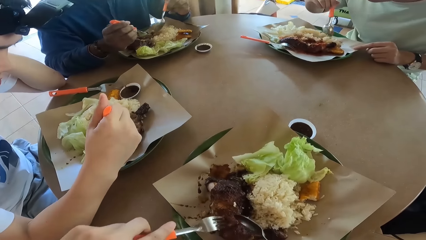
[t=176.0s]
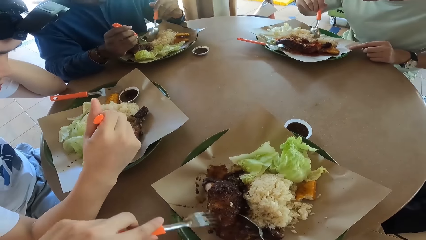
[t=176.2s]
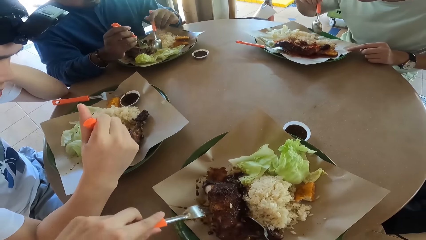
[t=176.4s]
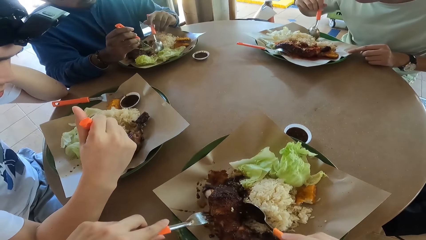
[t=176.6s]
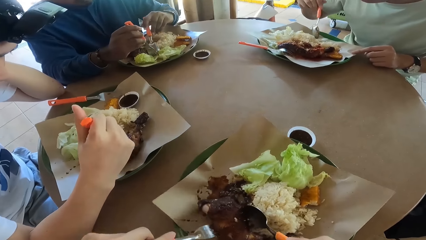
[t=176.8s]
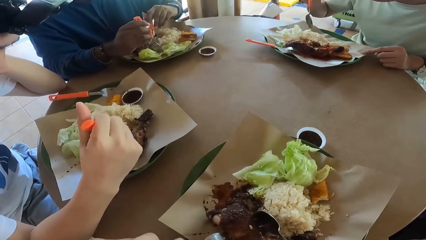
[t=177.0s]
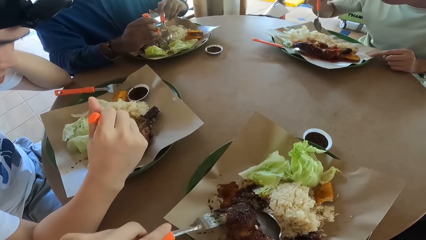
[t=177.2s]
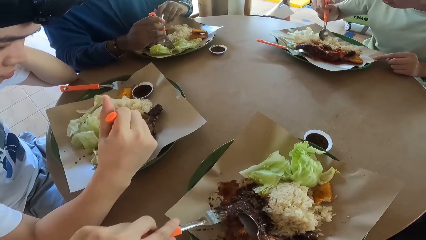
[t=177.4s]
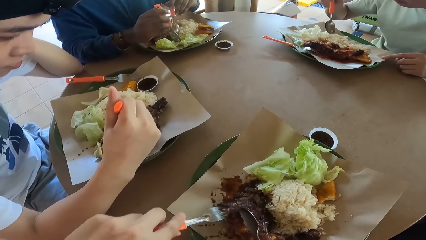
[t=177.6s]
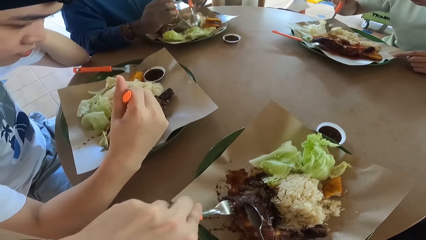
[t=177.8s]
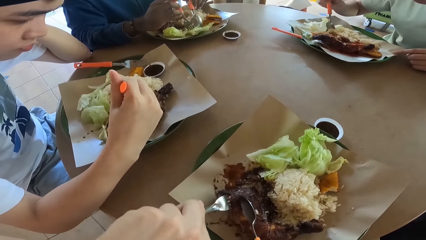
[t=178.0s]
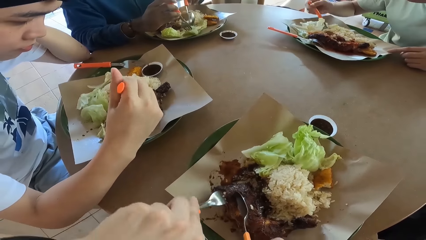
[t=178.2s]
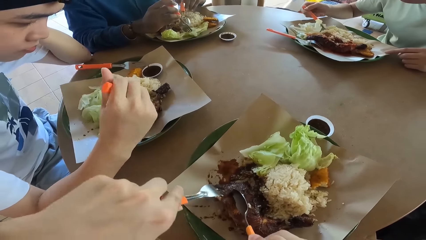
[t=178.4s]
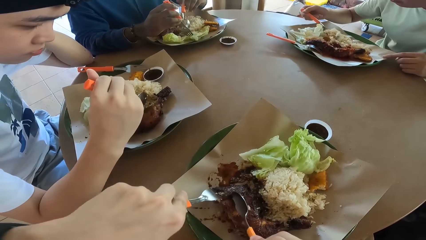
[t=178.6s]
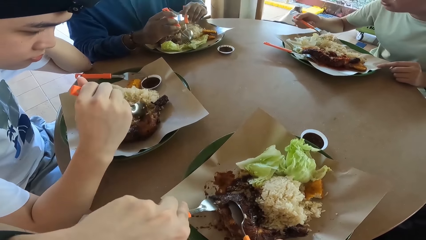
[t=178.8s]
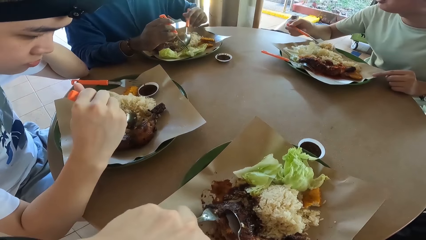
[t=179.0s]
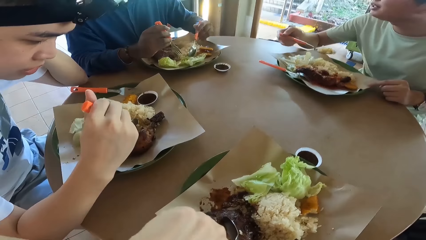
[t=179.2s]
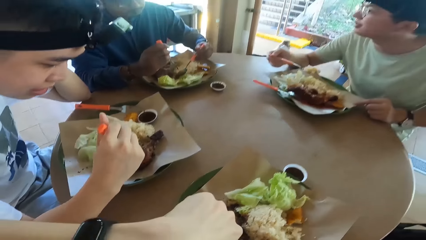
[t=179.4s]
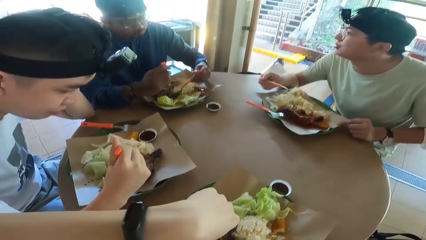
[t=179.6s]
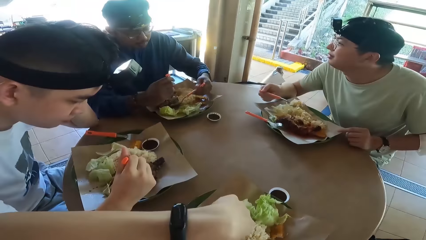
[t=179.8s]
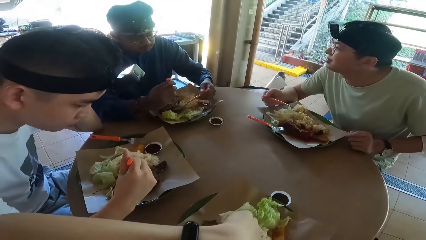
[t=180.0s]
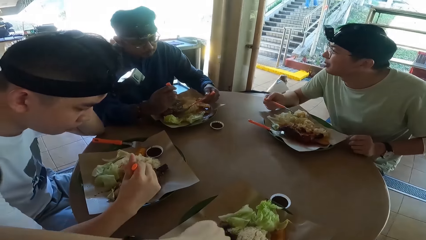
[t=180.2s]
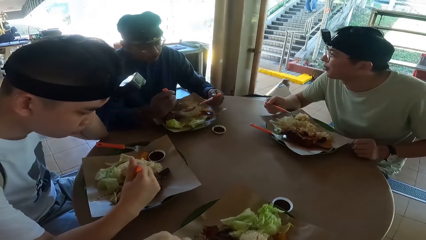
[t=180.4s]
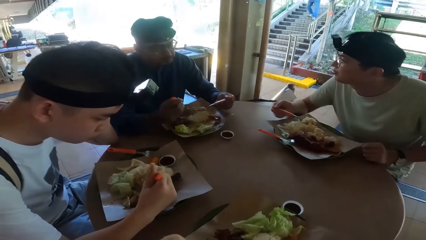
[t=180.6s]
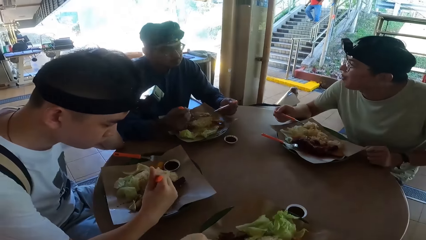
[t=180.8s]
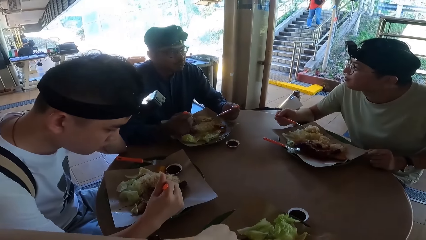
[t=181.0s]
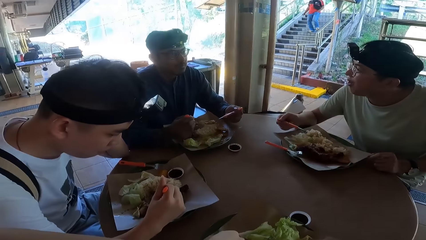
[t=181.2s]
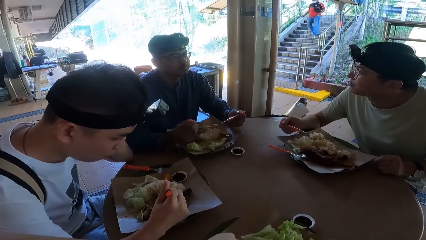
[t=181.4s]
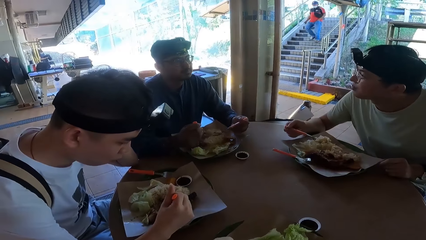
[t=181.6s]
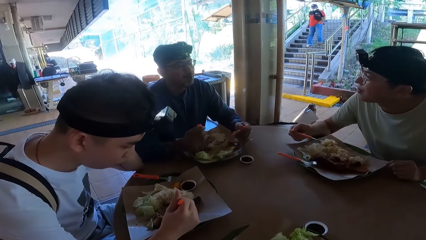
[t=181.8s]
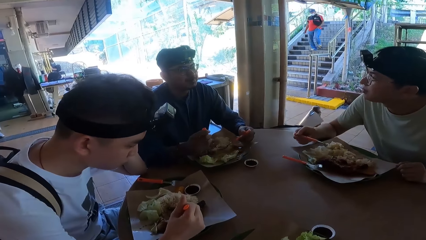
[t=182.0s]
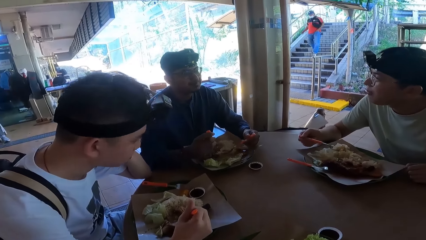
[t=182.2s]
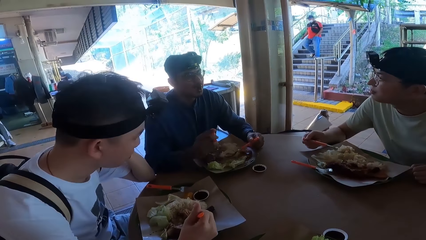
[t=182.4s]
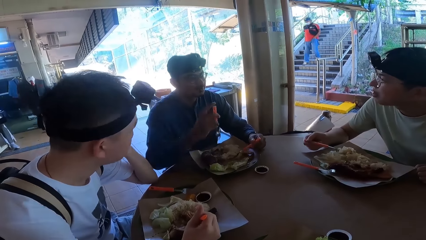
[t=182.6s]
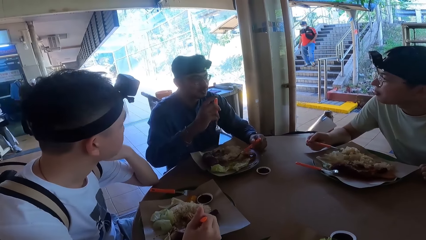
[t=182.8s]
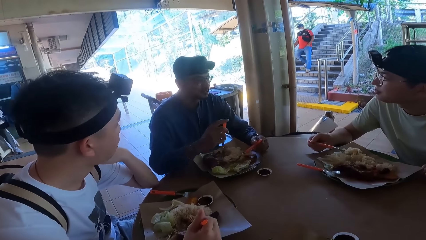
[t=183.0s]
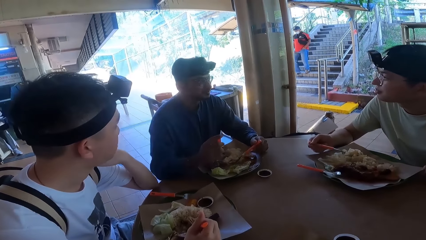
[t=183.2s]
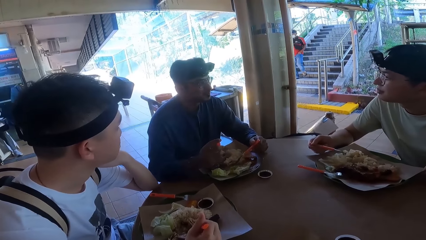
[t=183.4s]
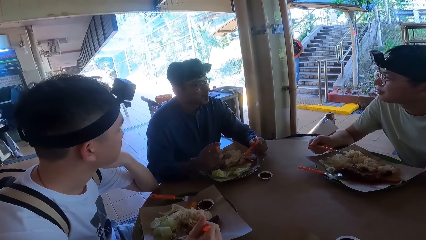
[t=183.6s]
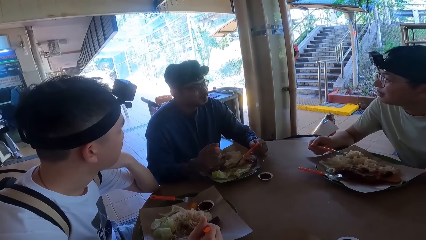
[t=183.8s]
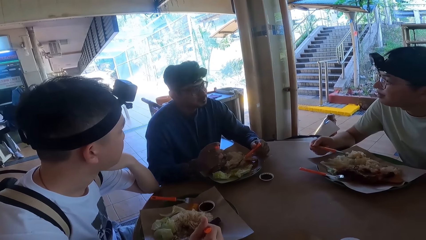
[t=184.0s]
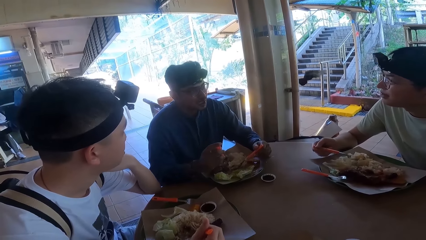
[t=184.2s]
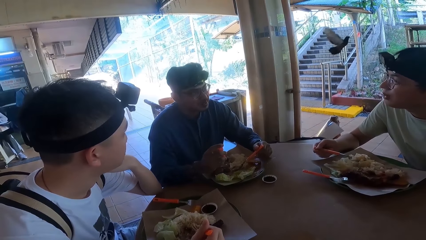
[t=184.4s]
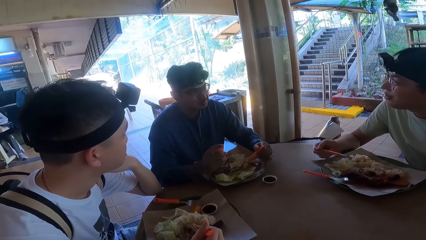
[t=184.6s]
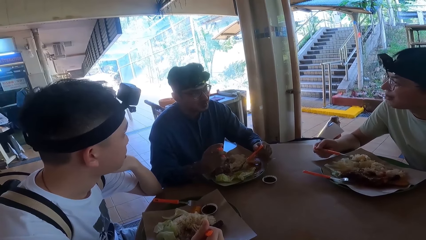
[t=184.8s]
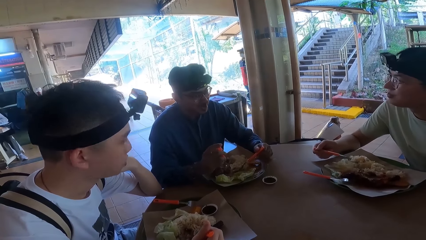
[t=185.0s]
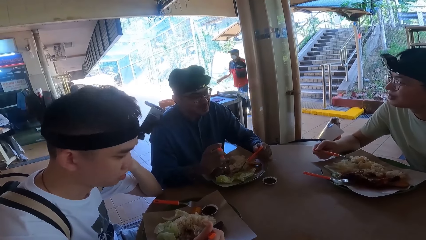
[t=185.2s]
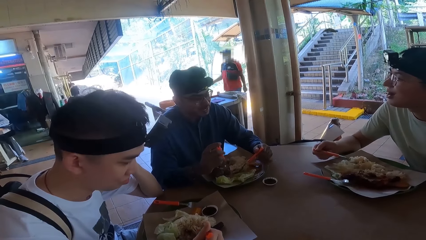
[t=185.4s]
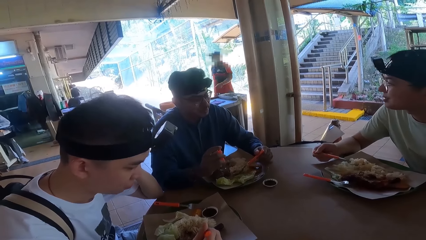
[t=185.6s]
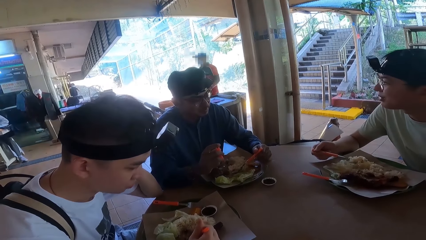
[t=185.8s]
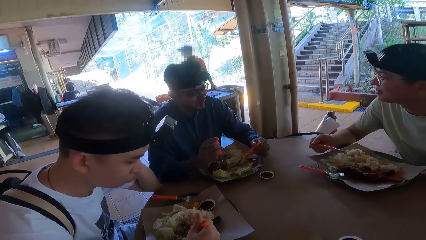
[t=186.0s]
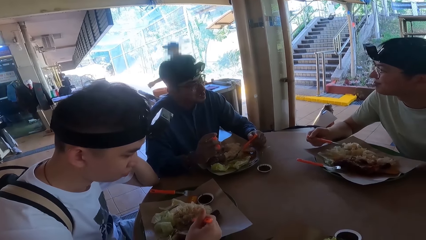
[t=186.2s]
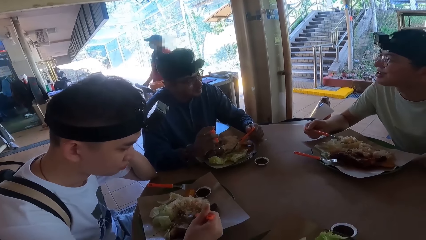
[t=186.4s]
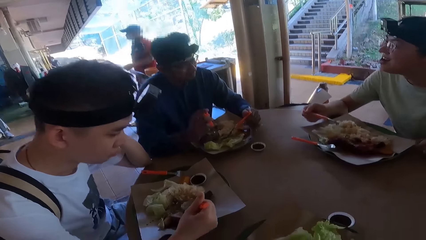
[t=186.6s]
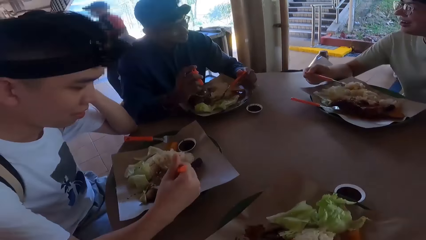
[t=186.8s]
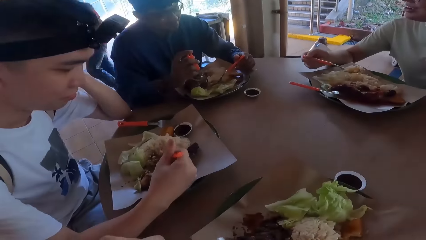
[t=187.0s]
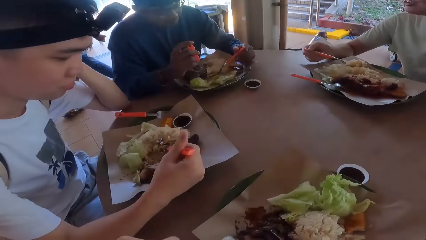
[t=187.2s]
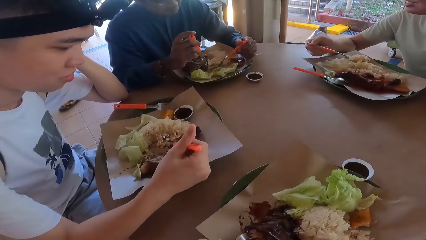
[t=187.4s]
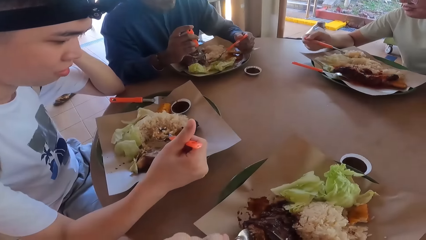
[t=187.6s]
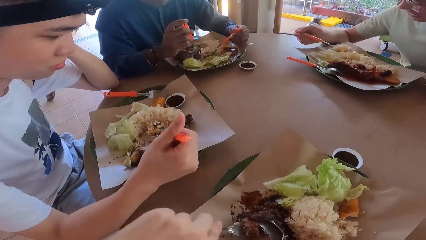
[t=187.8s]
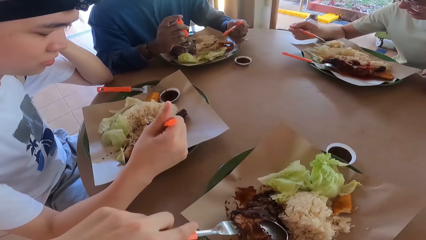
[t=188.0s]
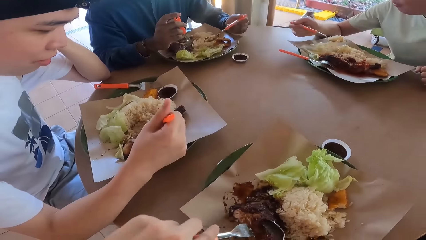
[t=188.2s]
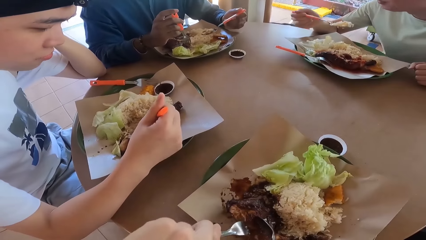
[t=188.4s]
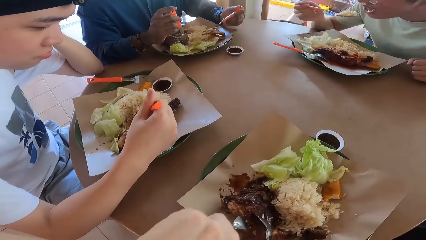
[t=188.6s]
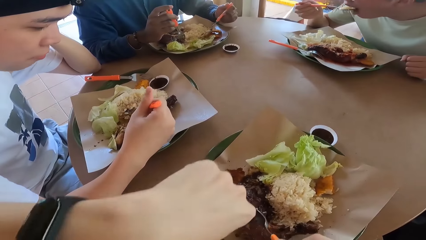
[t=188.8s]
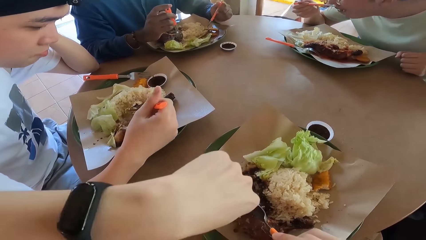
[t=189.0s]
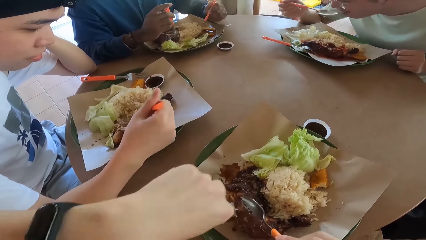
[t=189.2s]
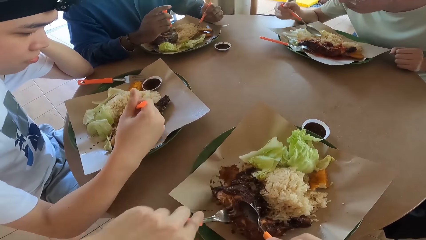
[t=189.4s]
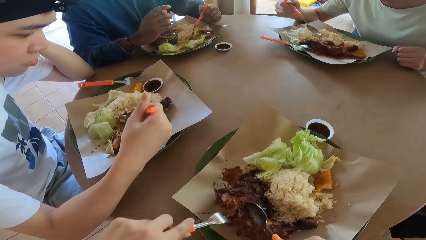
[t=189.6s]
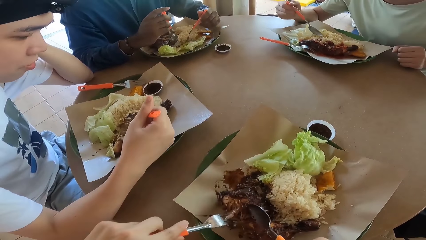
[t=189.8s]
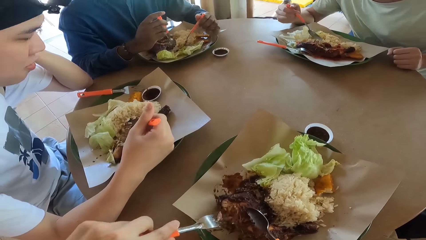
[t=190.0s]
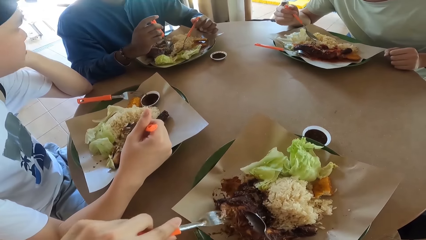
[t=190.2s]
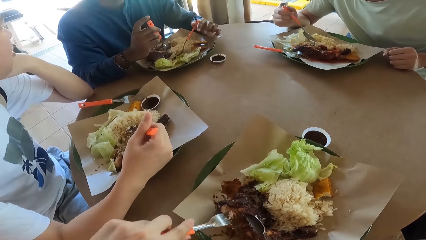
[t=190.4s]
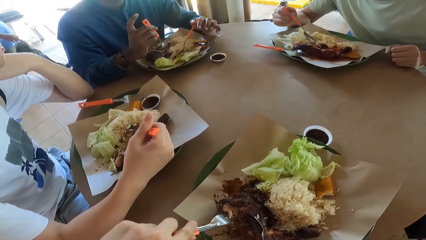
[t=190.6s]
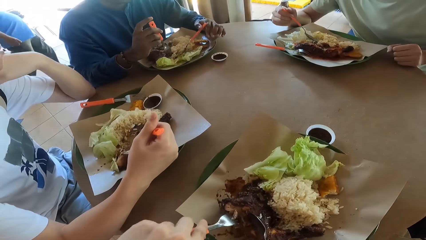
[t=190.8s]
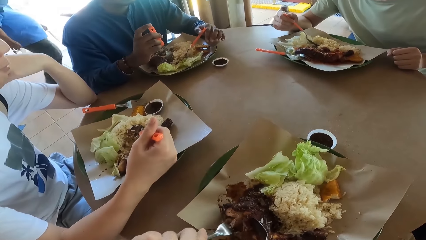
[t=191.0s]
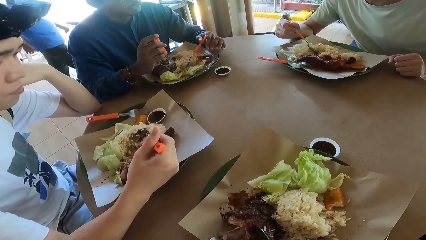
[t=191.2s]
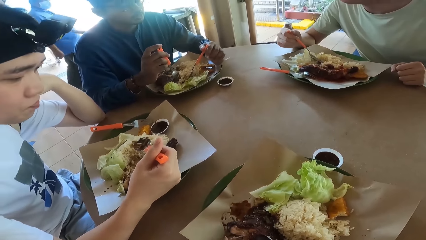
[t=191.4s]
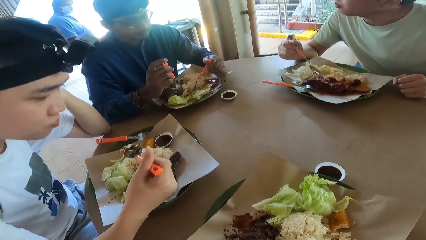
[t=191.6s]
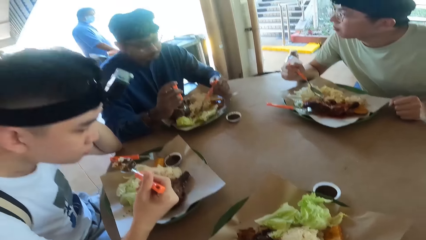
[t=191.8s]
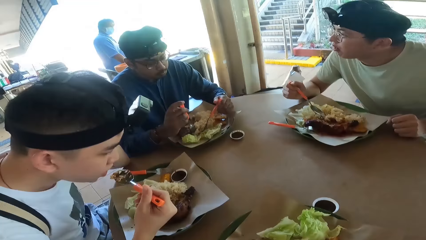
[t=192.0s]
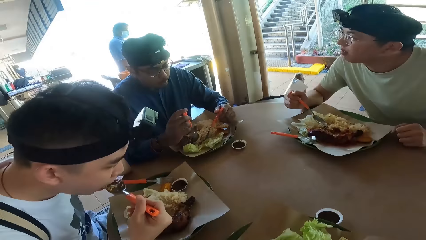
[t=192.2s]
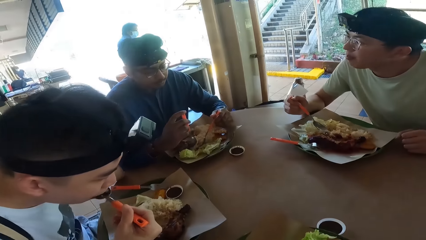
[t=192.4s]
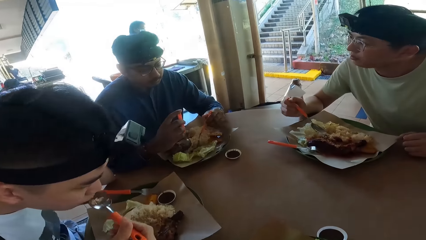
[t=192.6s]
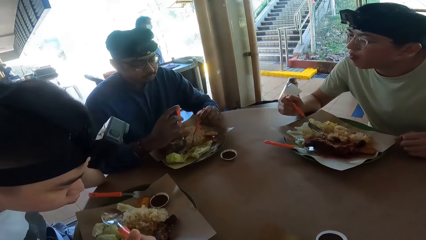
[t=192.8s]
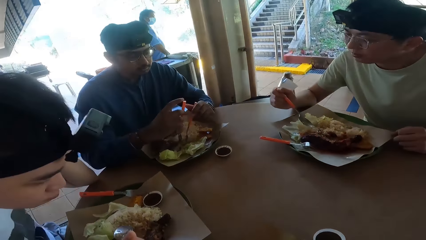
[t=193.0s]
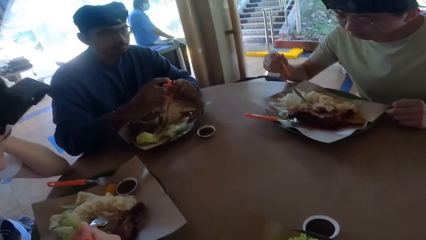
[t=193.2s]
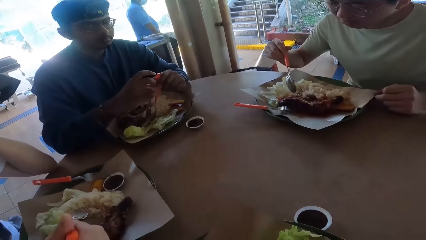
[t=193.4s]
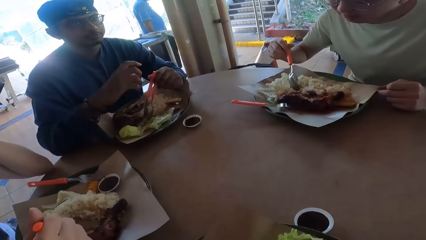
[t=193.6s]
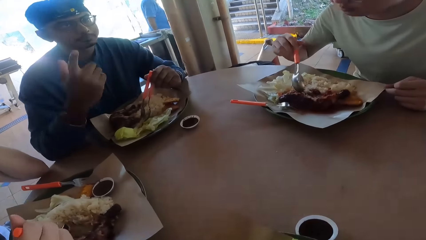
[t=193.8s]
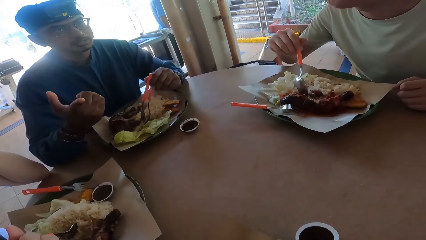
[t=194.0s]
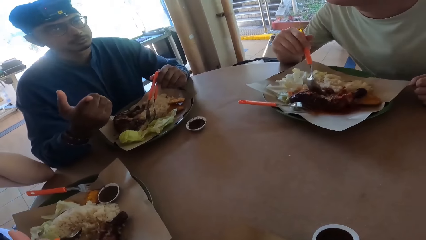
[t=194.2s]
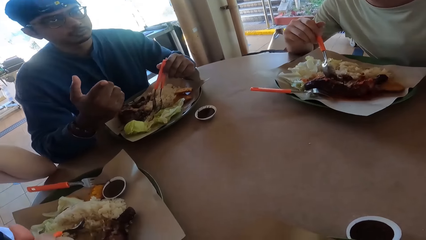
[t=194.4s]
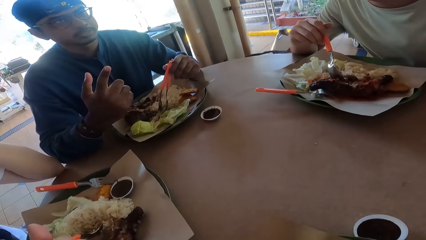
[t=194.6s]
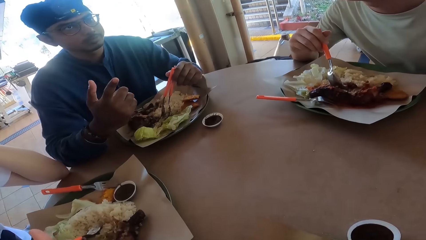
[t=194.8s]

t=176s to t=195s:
A man eats food with a spoon. The man picks food from his plate.
